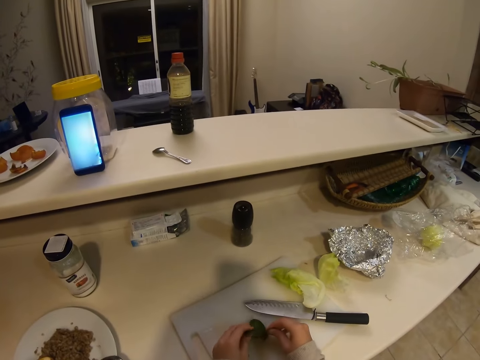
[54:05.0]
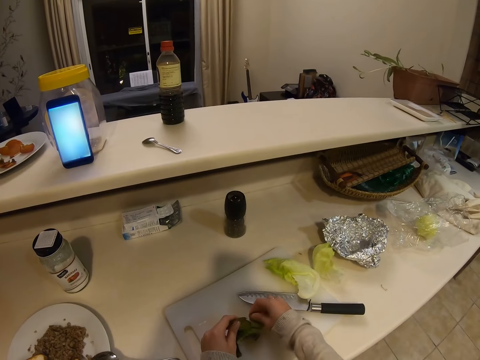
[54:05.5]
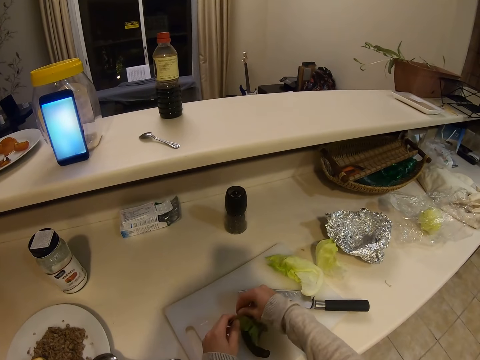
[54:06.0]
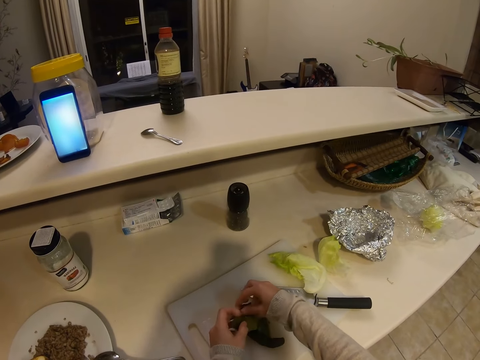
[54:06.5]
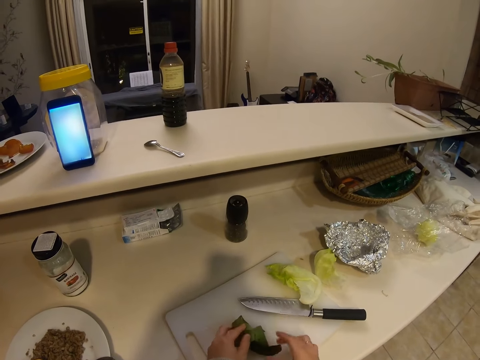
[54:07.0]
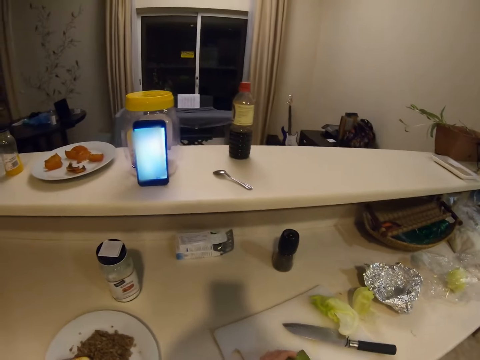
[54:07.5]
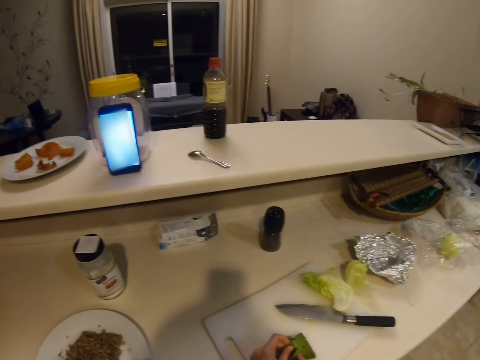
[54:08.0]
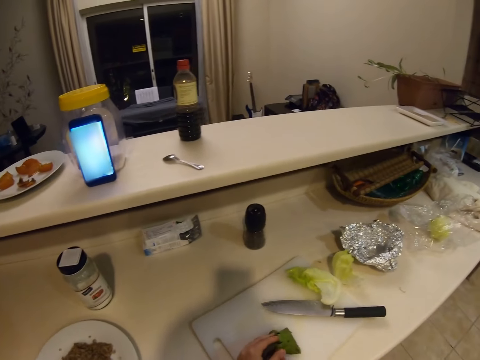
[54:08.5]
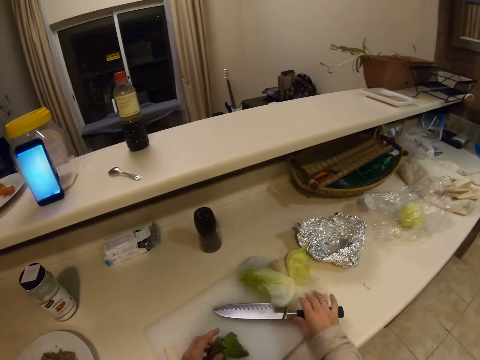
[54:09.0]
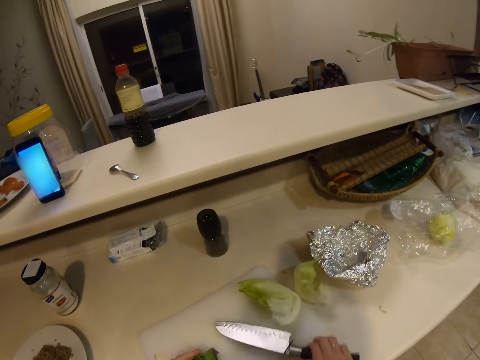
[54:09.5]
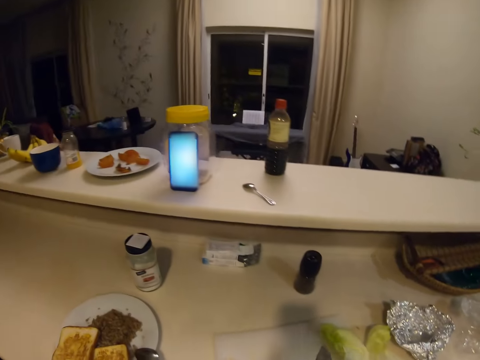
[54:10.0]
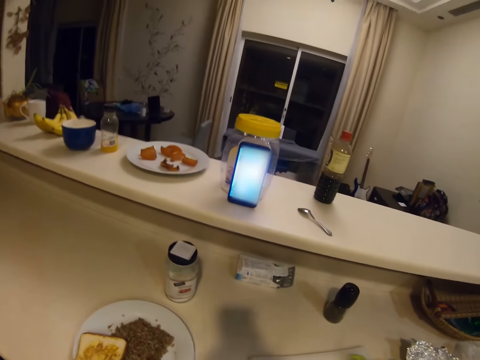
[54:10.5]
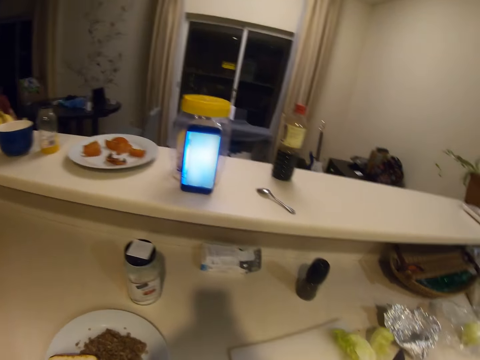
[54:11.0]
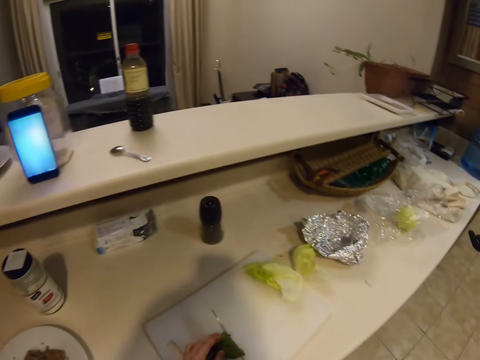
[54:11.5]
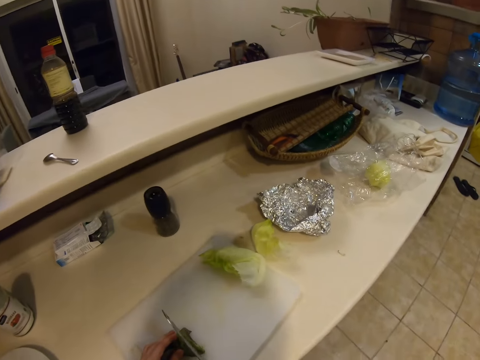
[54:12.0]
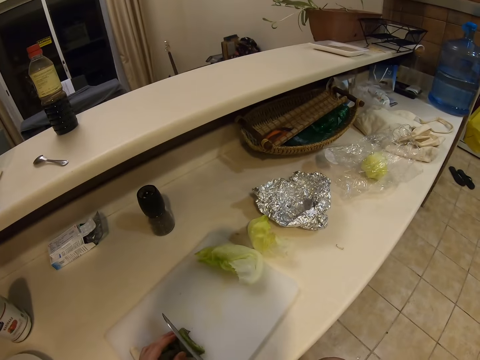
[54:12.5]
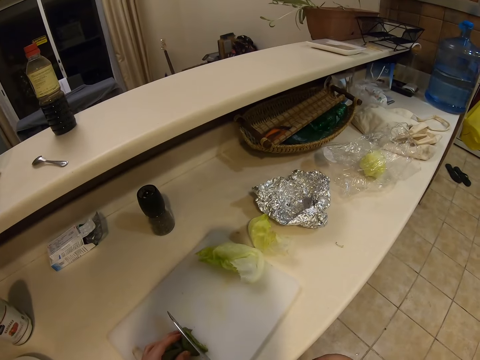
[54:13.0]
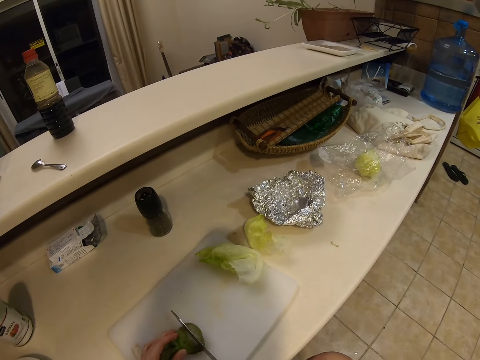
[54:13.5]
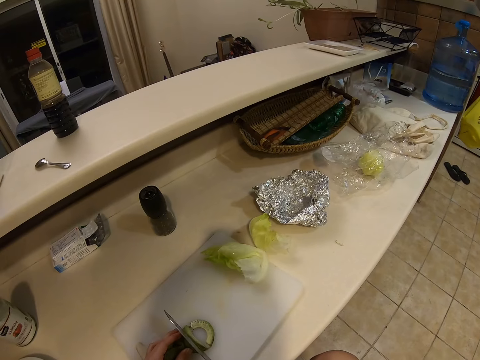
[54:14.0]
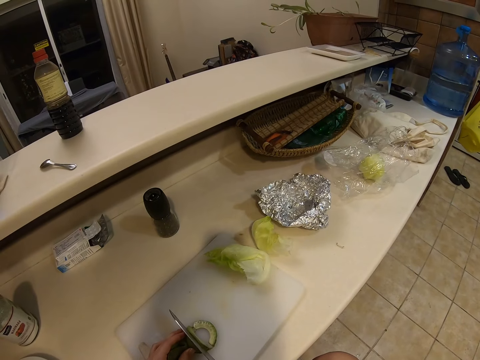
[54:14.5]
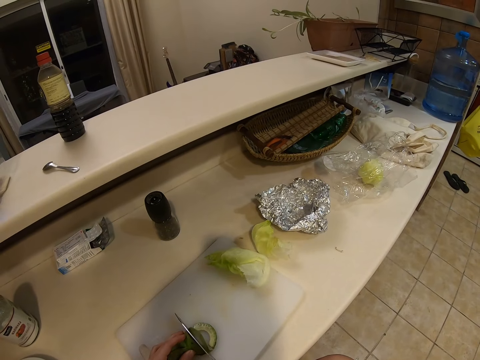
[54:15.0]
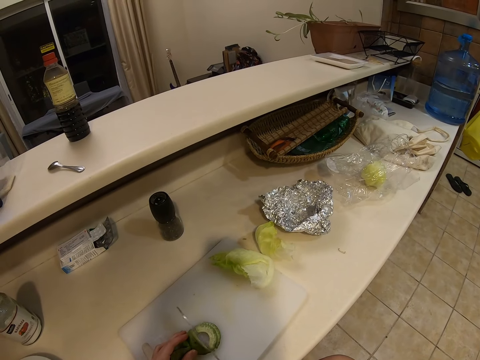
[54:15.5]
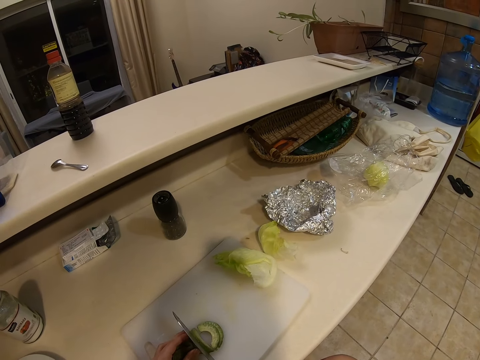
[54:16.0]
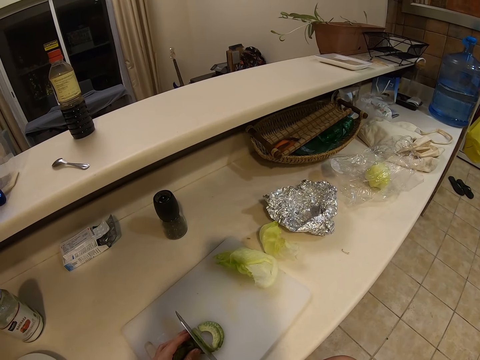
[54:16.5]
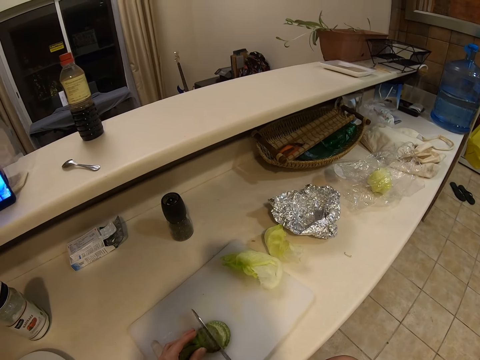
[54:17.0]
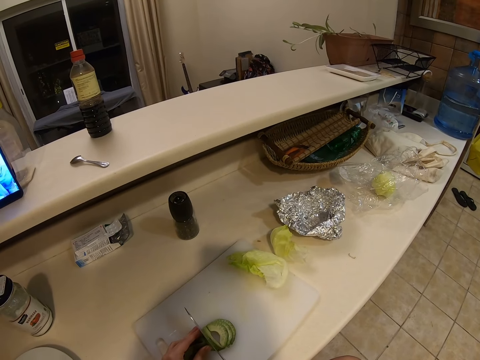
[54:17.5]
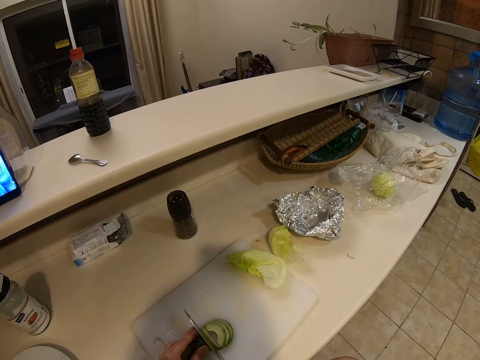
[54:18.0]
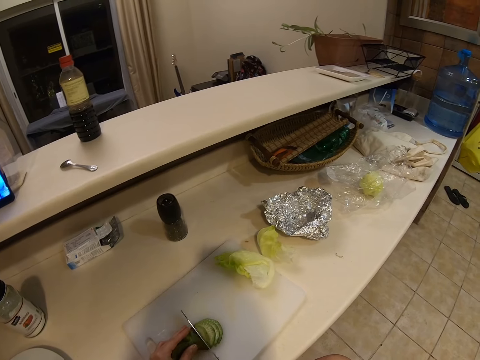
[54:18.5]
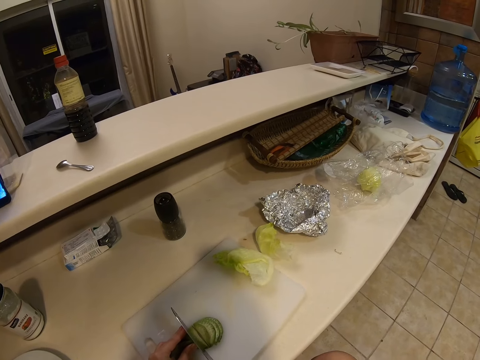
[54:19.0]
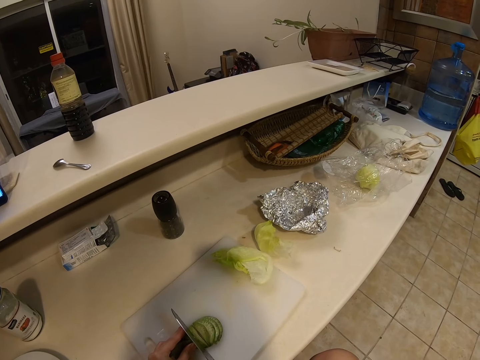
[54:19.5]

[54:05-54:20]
The camera wearer peels the avocado with both hands. They hold a cucumber. The man on the phone call converses with the camera wearer. The camera wearer takes the knife on the chopping board. They cut the avocado into smaller pieces with the knife.

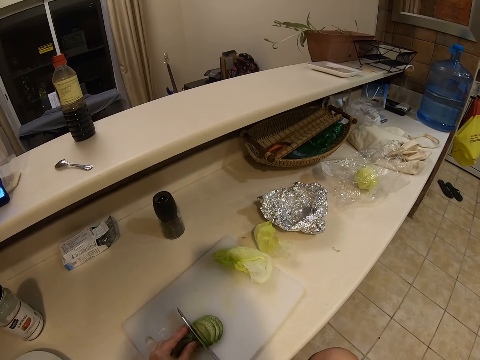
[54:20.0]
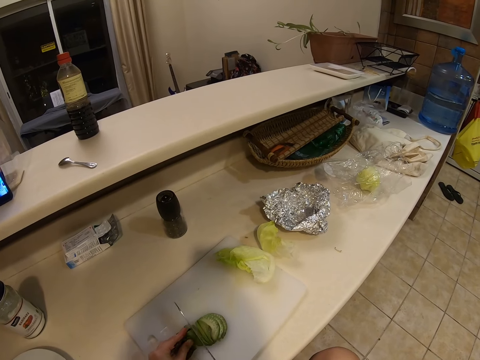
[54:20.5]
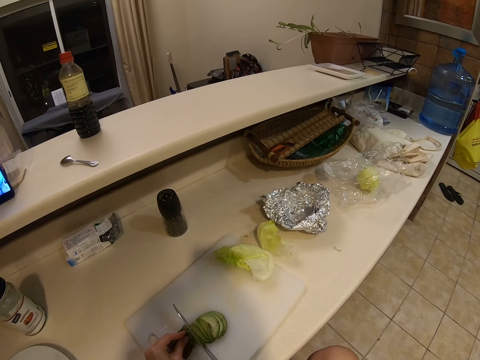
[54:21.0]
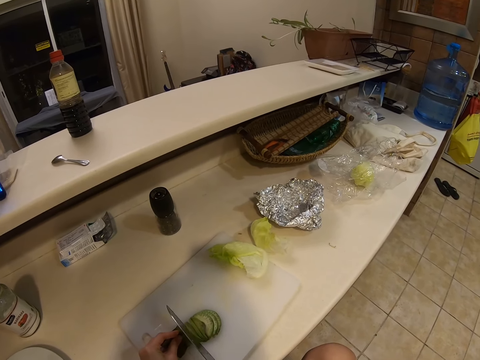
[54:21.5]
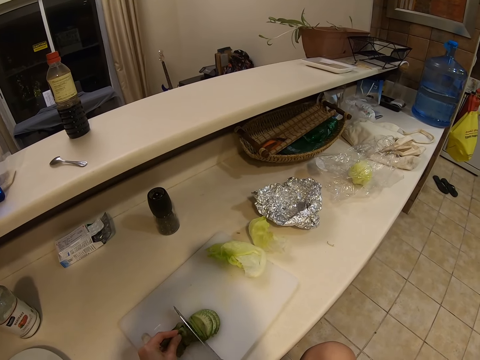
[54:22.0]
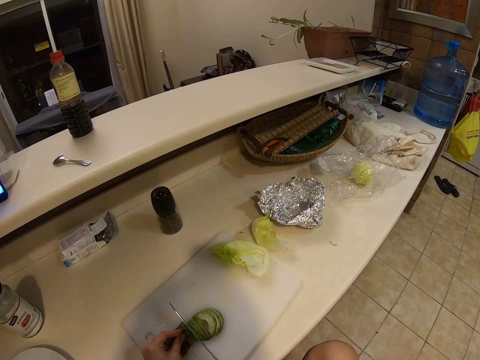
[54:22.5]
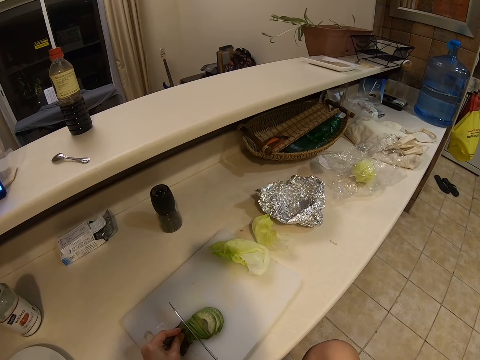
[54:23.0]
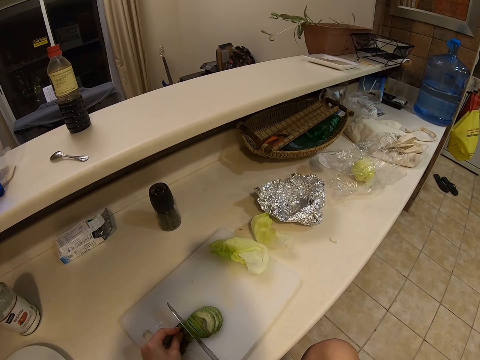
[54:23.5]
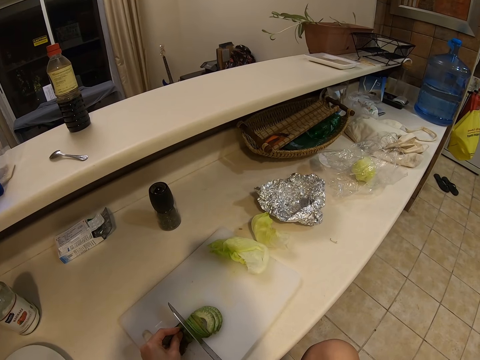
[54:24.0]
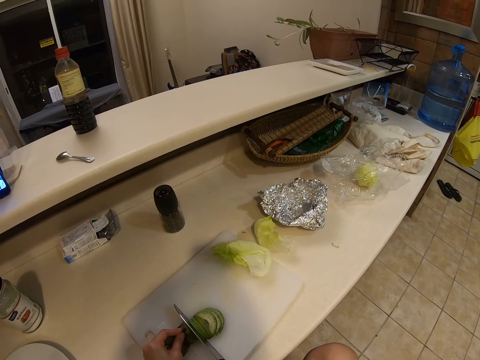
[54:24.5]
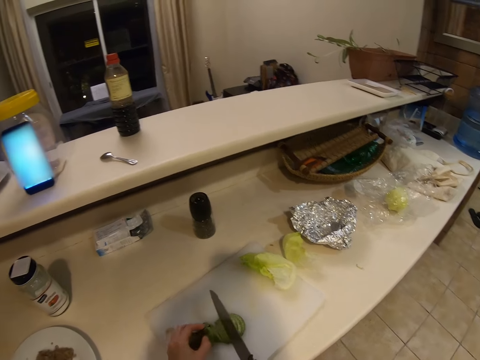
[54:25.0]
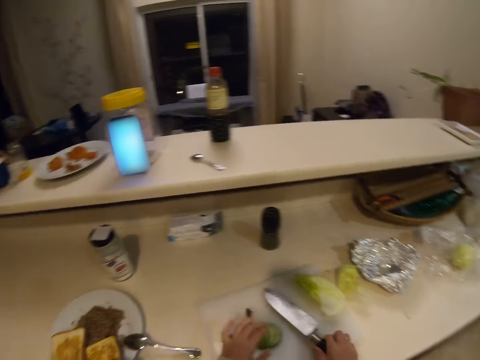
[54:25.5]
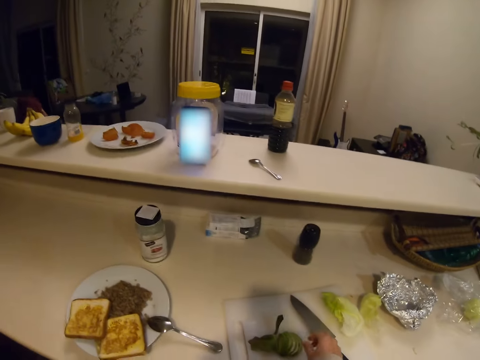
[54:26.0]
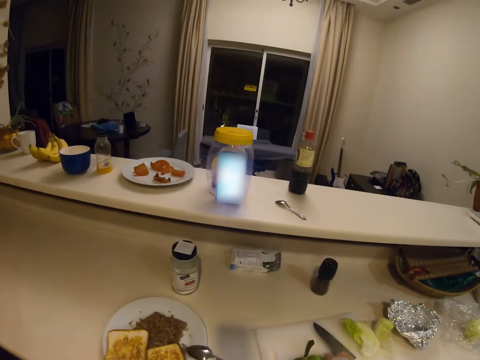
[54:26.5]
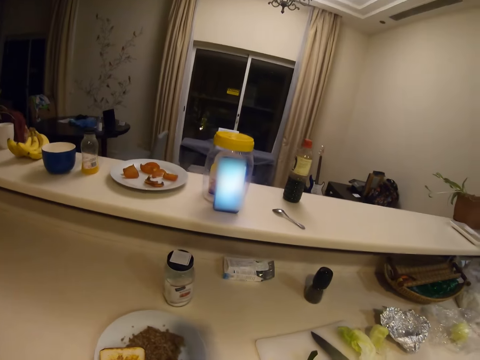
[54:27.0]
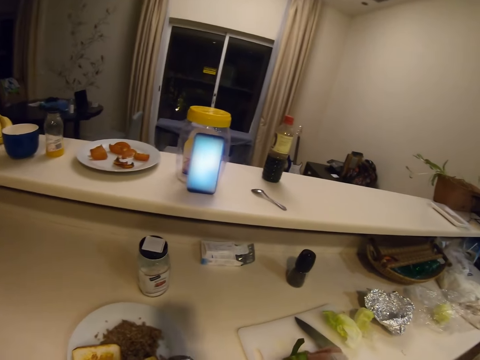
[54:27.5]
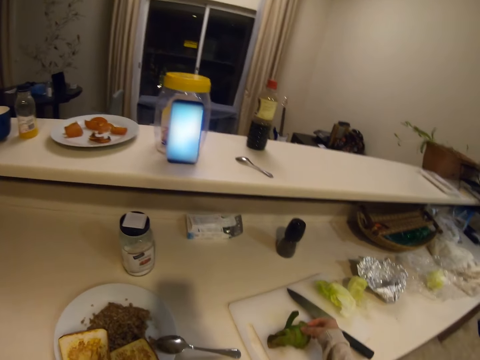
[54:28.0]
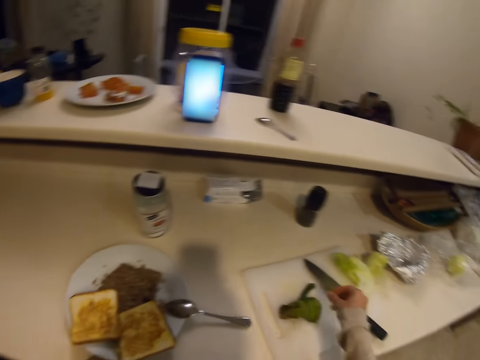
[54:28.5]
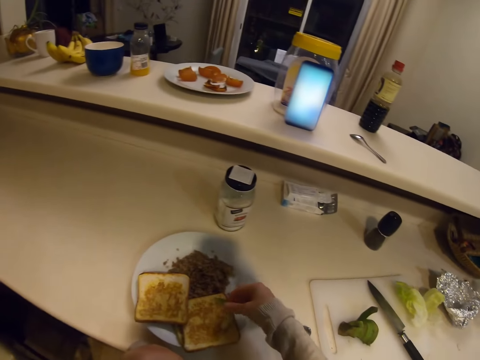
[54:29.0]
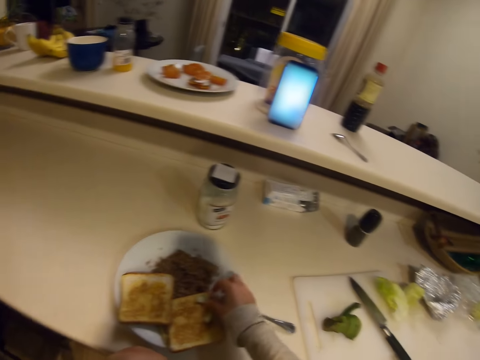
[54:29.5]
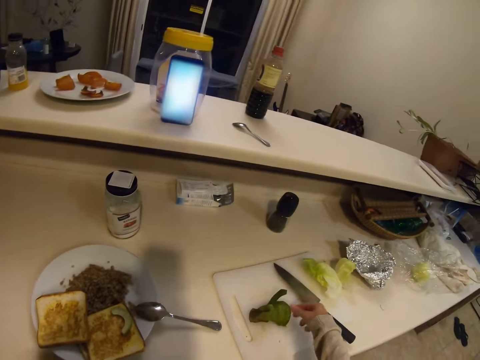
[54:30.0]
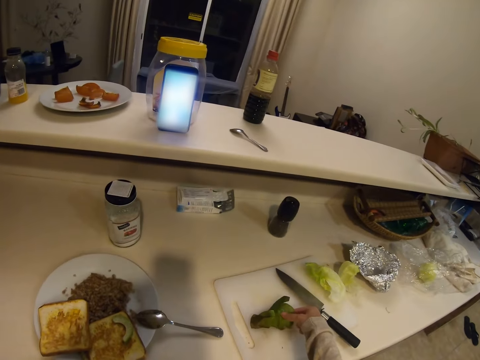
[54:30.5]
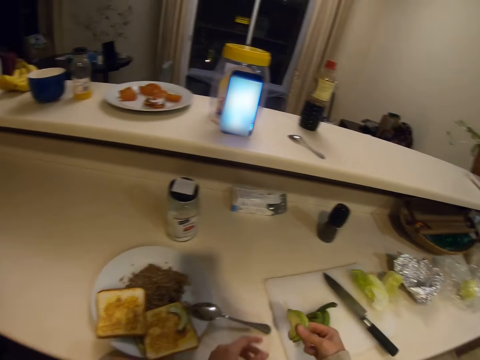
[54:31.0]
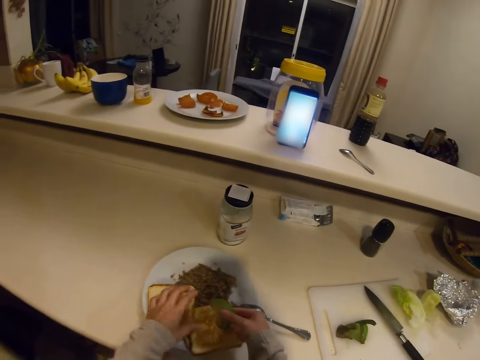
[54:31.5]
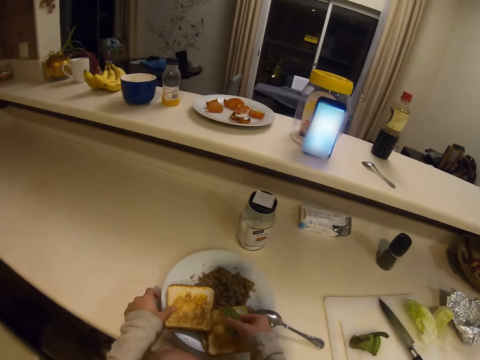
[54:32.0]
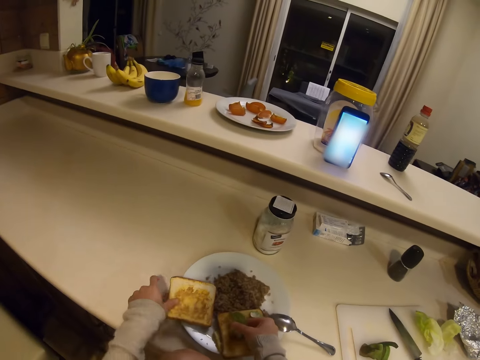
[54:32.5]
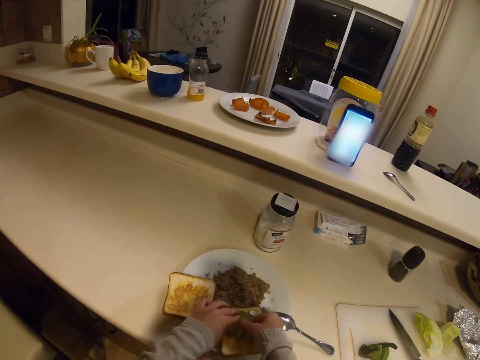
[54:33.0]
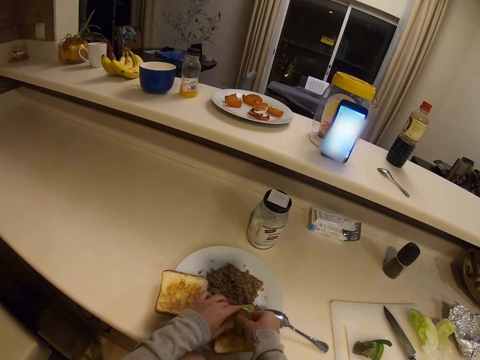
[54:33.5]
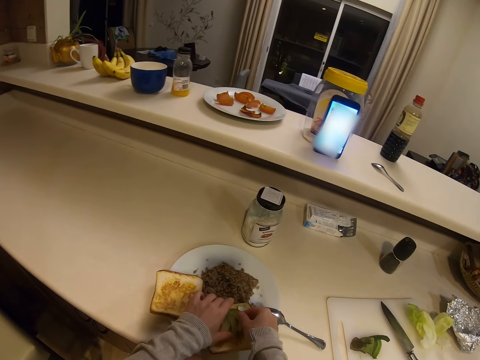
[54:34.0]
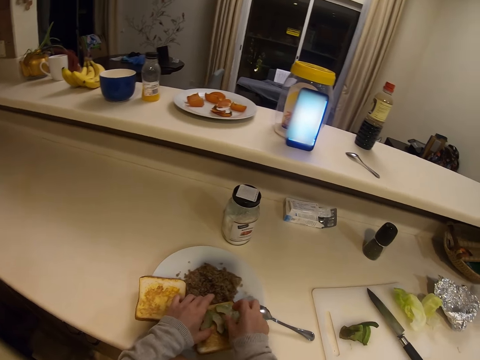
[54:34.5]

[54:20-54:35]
The camera wearer focuses on the phone. They place the knife on the chopping board. They put the avocado on a slice of bread. They move a slice of bread on a plate.
